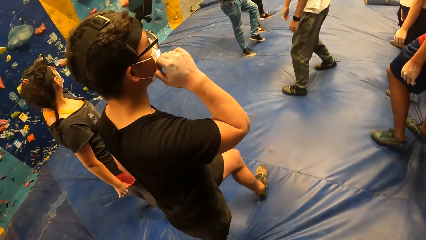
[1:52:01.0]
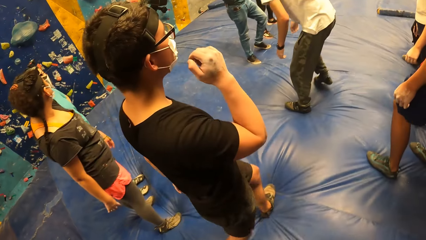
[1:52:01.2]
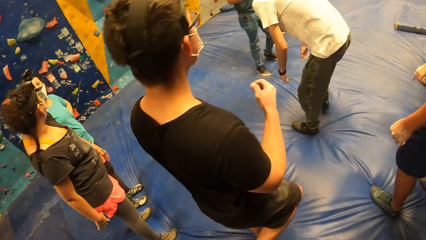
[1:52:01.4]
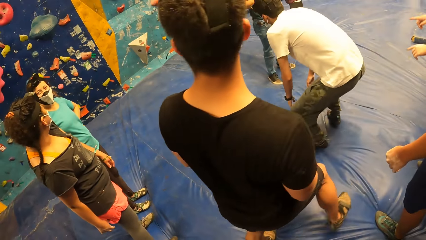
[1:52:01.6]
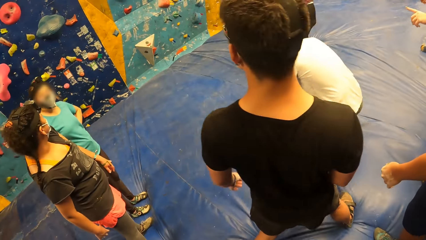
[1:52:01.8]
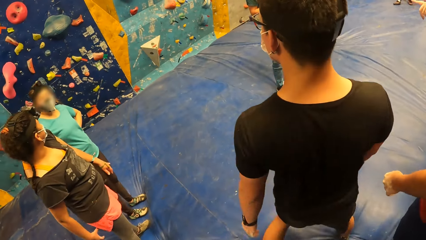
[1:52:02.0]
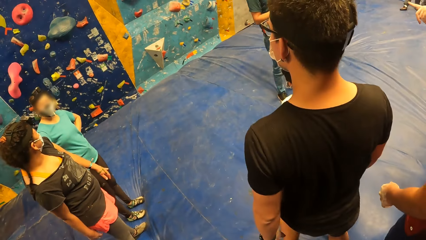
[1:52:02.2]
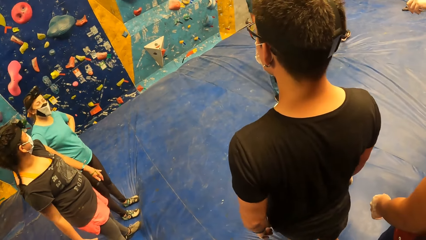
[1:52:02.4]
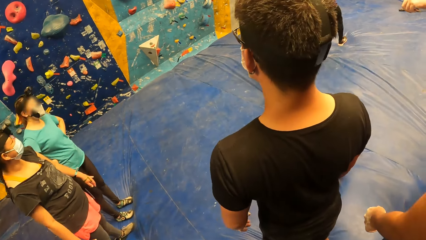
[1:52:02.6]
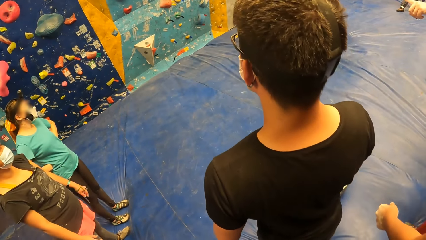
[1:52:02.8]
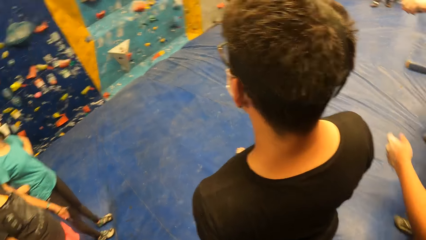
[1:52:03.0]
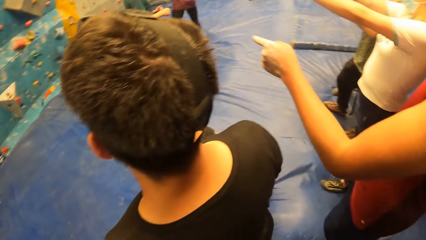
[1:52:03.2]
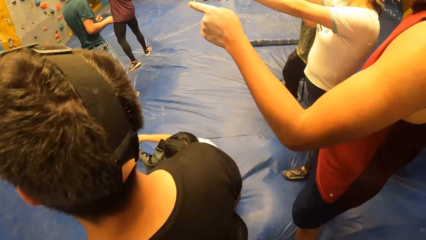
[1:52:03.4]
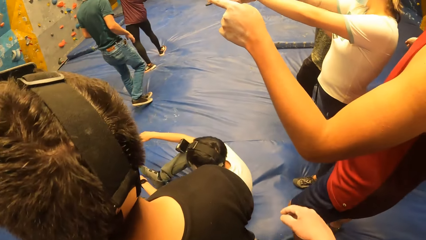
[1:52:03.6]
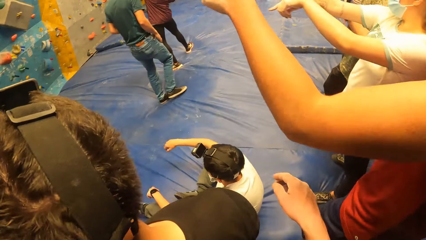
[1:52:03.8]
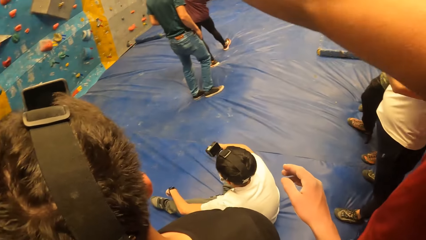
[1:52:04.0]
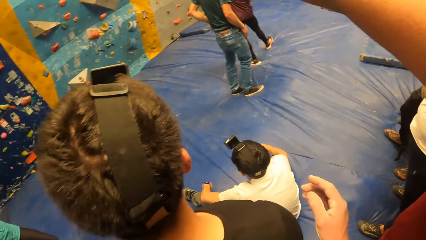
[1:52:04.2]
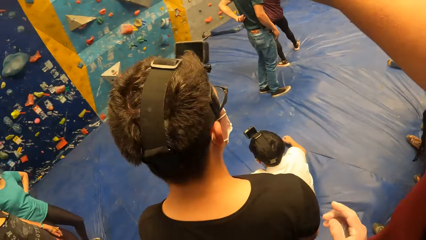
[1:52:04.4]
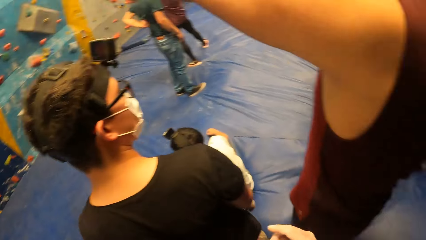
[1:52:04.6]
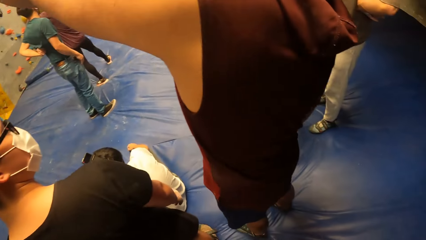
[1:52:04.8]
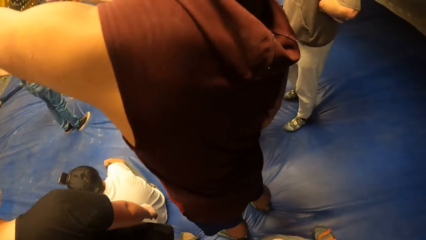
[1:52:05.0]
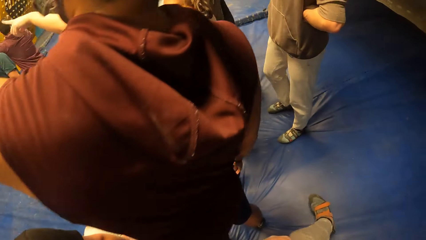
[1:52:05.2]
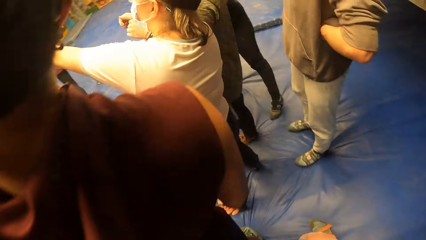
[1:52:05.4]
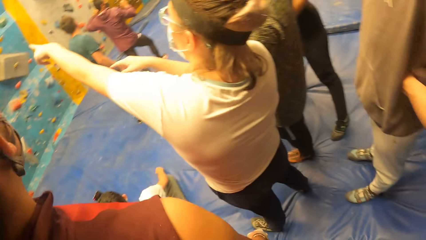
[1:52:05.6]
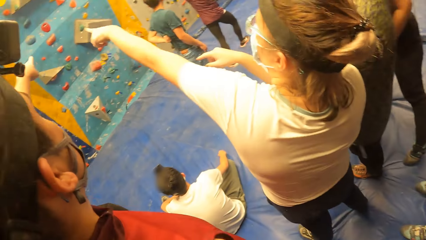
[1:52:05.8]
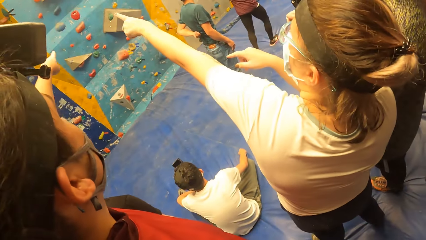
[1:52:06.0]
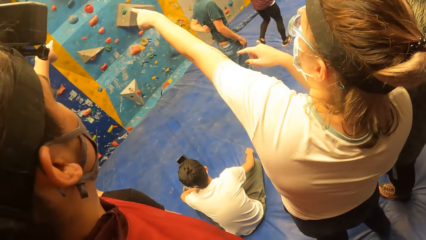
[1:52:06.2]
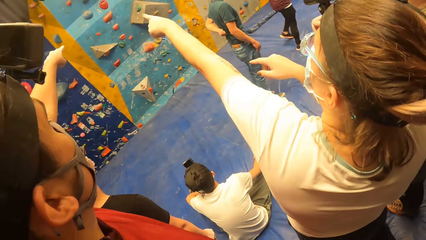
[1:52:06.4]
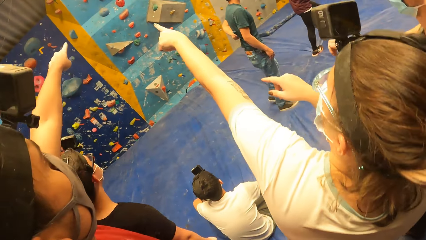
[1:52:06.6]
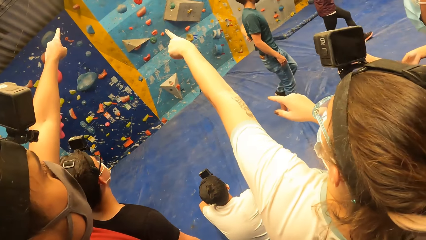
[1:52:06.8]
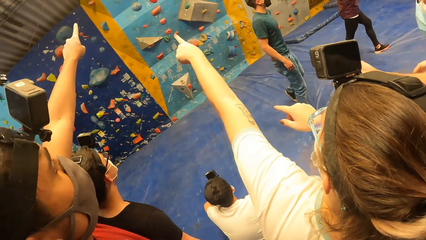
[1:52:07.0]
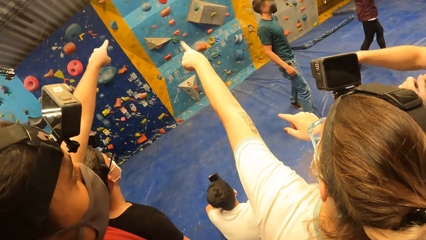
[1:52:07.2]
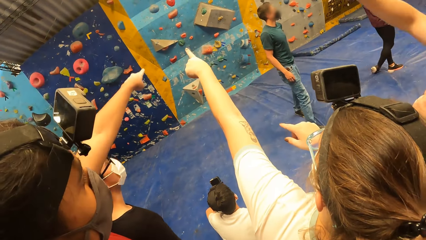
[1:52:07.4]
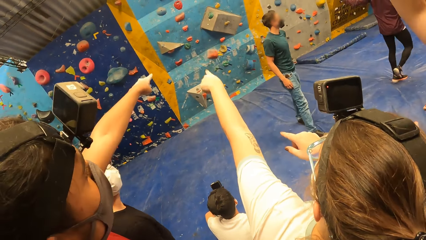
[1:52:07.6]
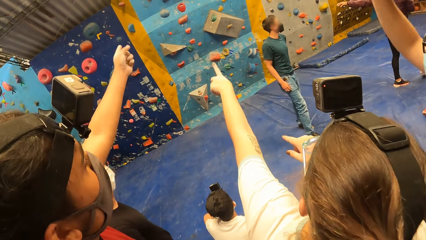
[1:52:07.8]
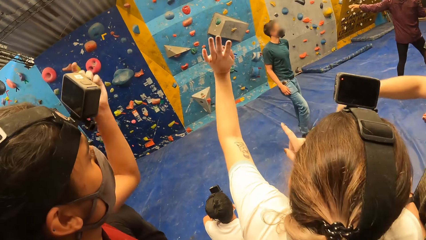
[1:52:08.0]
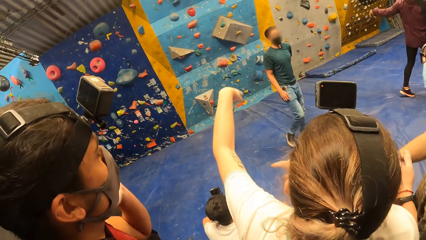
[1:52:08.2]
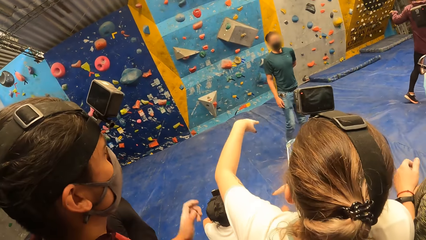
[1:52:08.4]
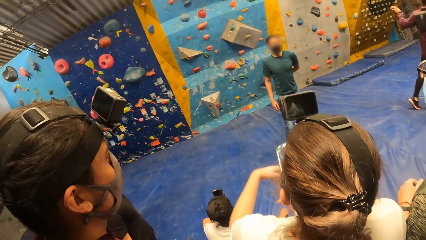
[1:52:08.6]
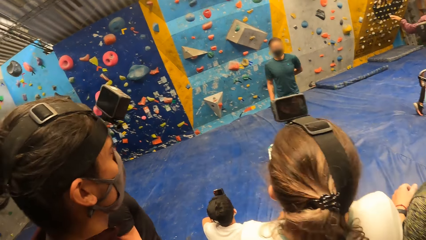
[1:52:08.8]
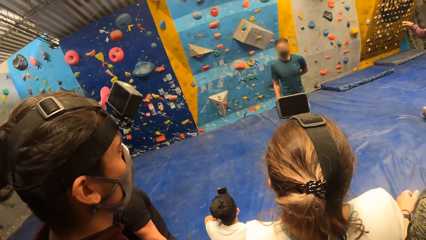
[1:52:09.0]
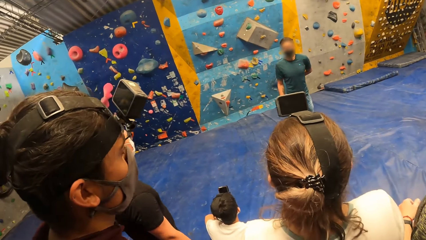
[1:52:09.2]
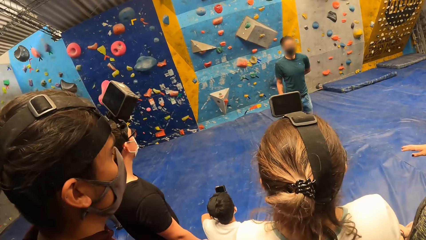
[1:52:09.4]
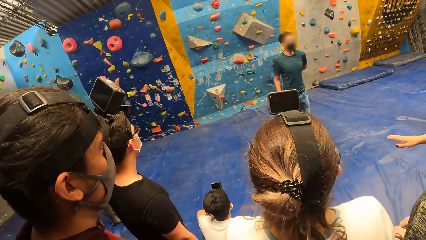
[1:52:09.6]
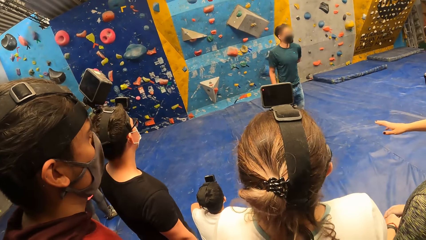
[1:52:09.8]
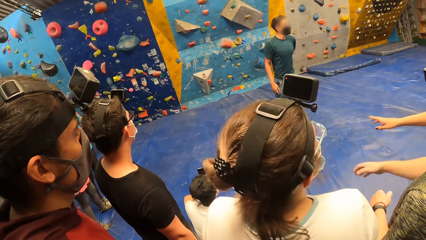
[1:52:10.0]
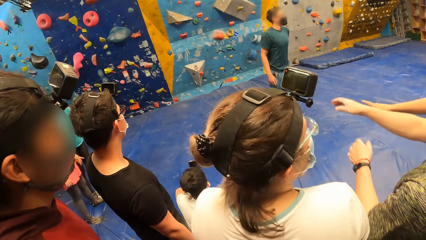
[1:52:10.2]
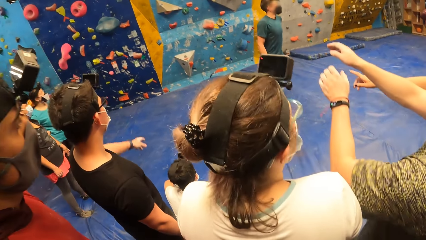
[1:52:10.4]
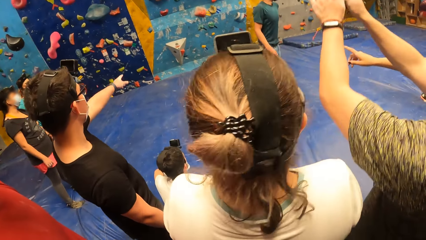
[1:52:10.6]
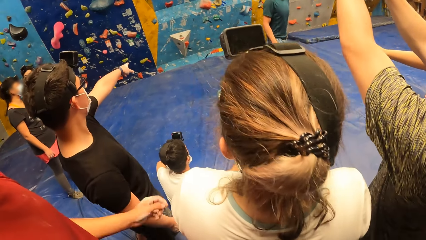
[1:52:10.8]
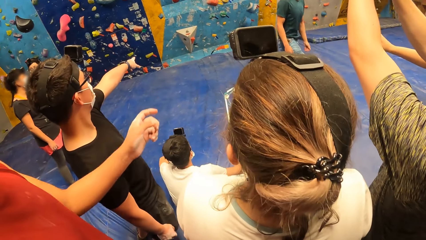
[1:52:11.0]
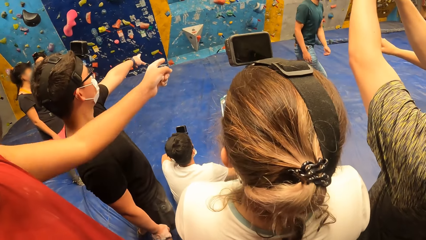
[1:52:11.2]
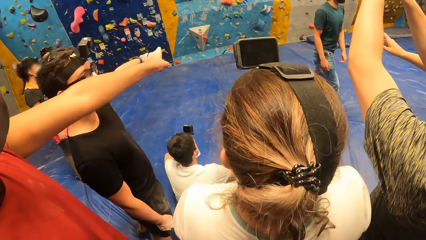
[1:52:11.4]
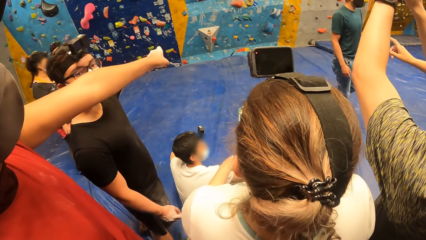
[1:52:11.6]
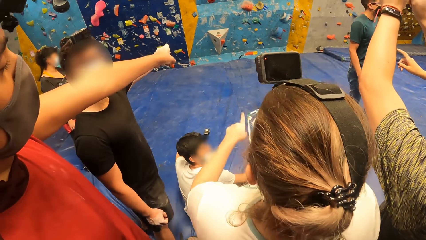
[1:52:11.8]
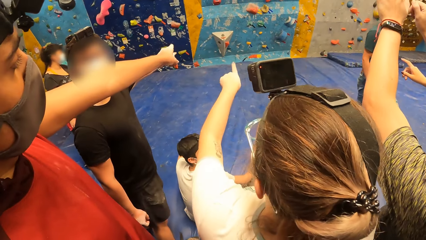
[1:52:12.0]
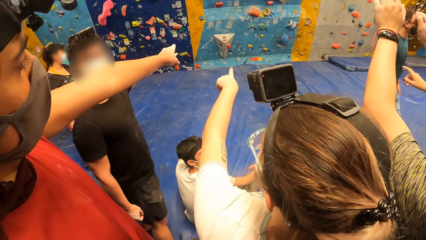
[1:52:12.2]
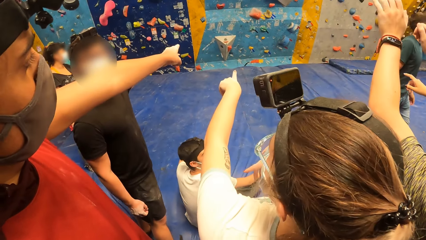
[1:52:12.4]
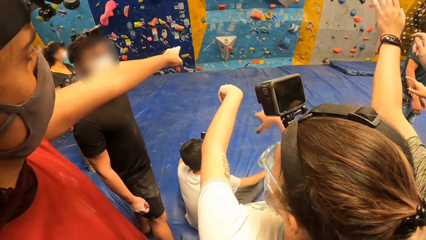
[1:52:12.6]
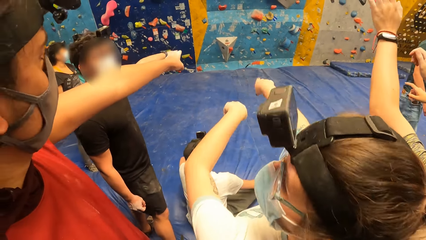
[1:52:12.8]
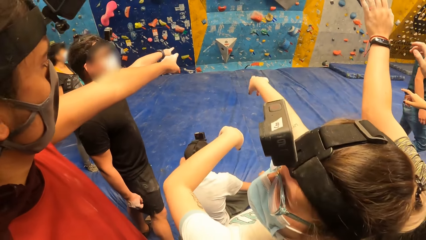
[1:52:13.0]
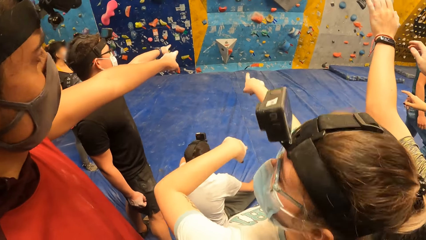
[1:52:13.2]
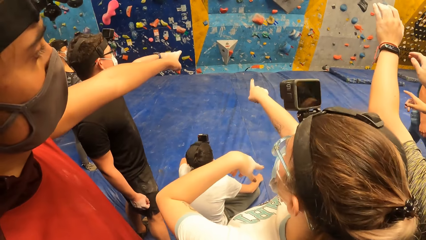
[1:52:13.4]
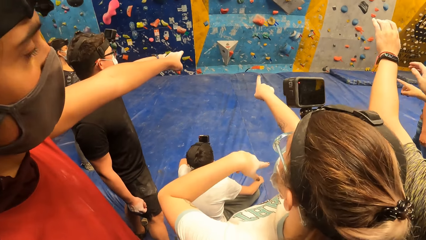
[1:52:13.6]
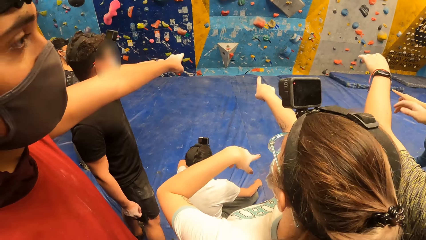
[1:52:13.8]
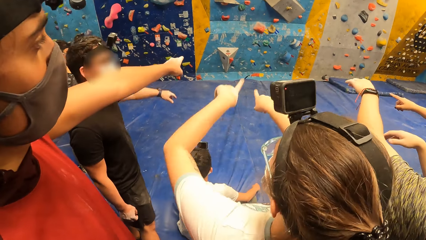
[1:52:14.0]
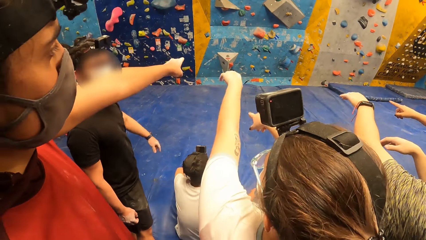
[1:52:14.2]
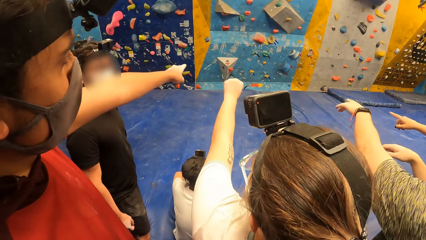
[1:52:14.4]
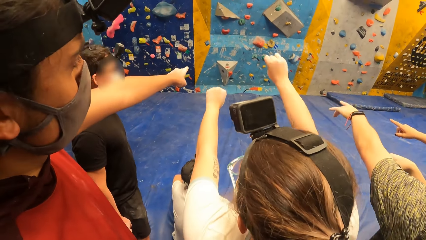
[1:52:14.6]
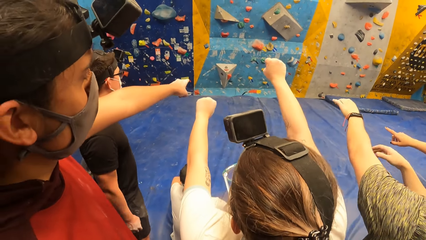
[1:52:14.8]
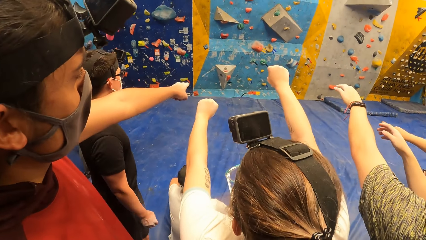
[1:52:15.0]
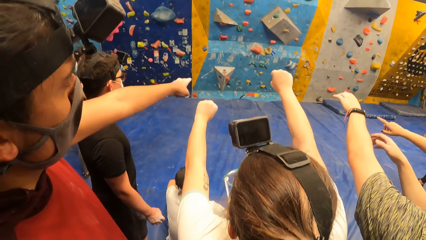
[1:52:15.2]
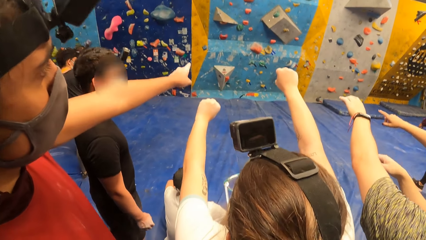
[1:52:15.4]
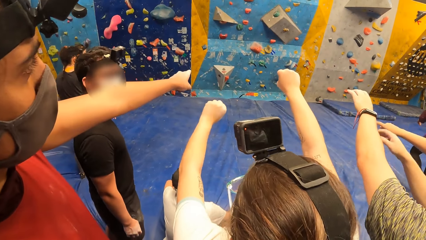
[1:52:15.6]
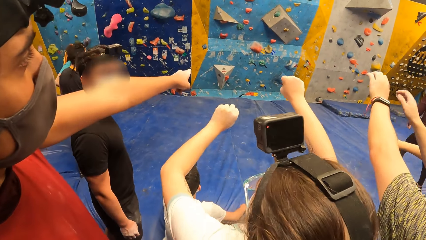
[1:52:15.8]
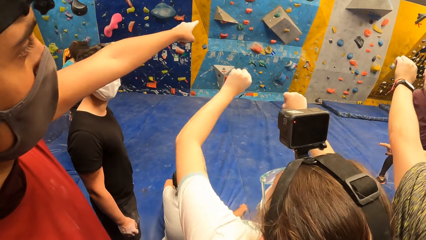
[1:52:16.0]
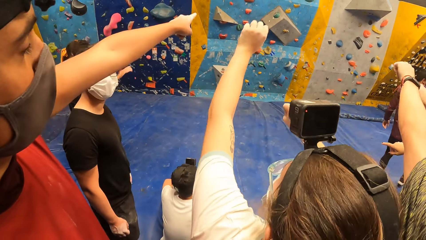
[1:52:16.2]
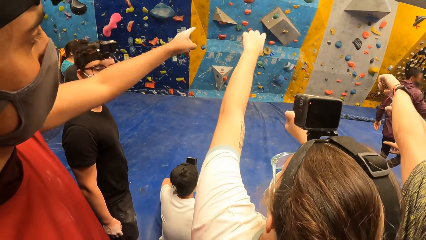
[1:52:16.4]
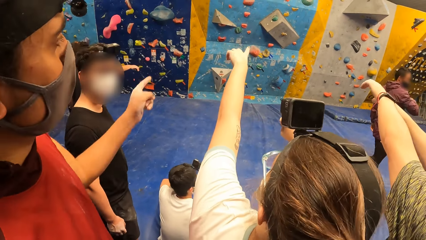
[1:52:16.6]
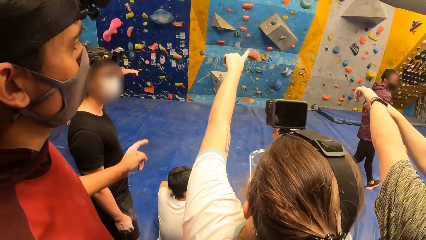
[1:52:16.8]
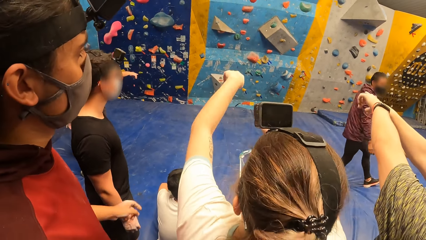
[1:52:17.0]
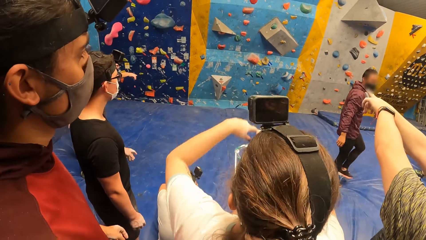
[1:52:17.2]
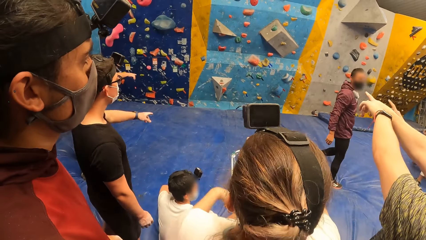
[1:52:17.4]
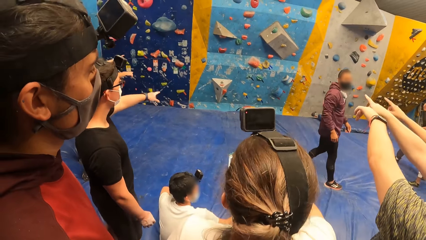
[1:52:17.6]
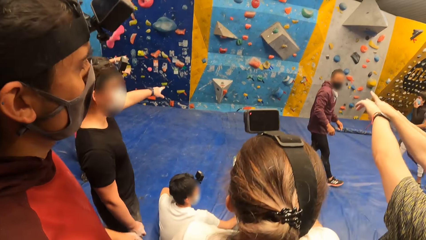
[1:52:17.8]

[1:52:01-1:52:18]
The camera wearer raises the hand. They step forward. They walk around. They look around.
